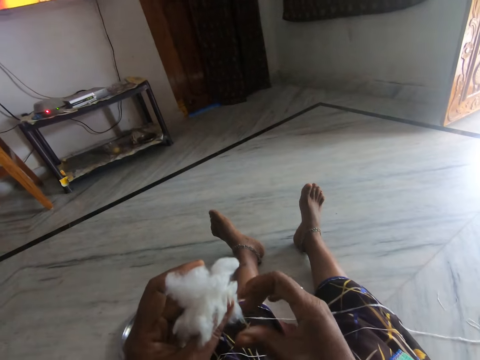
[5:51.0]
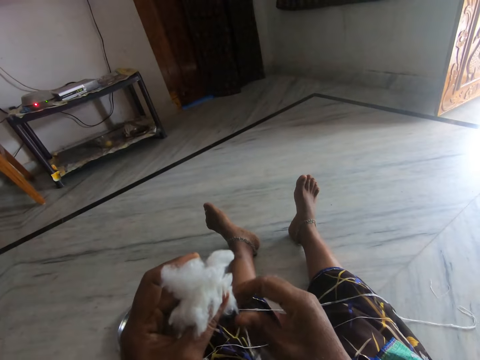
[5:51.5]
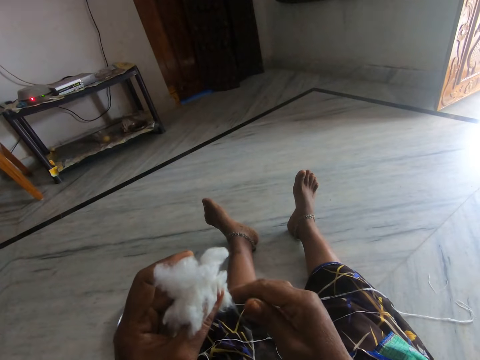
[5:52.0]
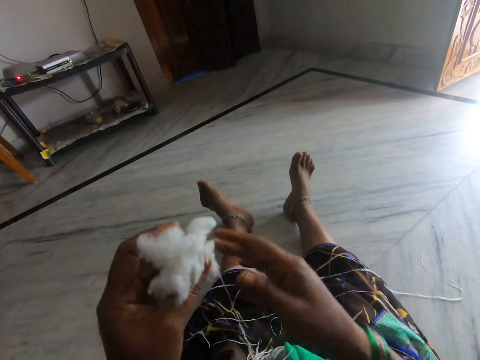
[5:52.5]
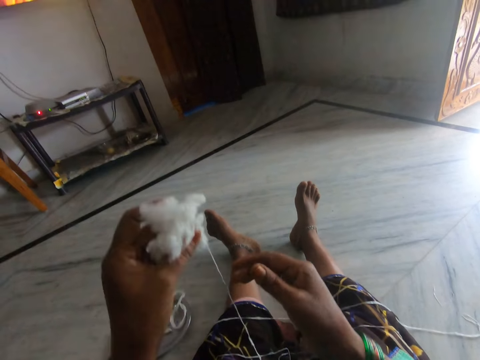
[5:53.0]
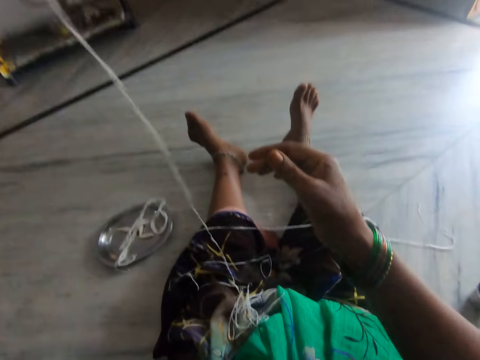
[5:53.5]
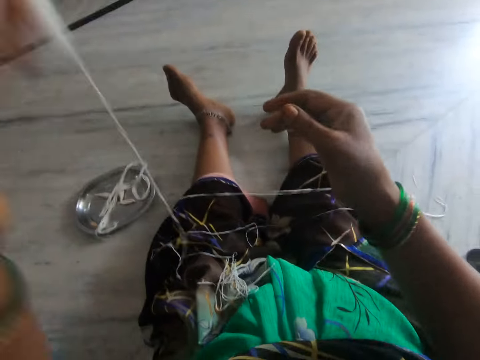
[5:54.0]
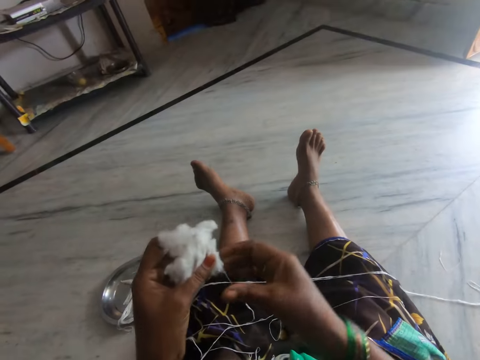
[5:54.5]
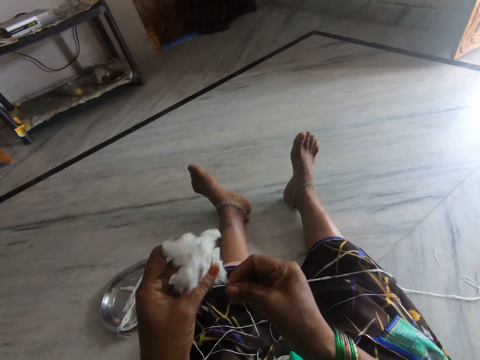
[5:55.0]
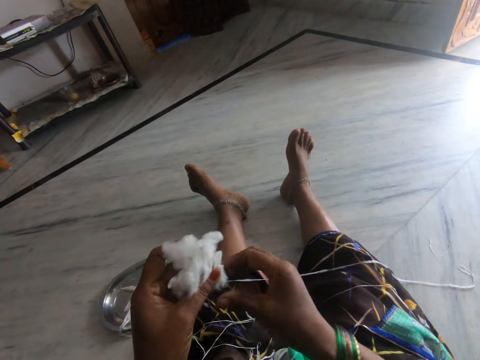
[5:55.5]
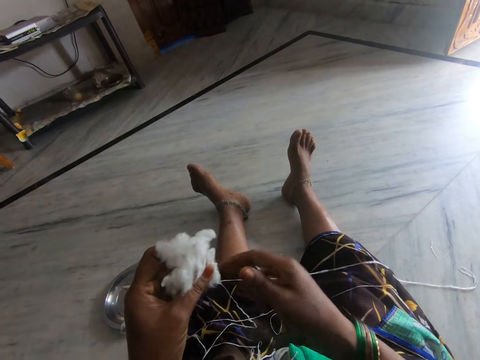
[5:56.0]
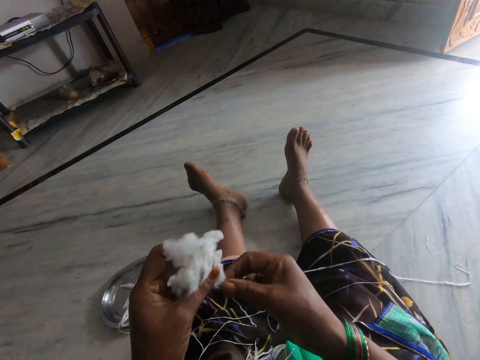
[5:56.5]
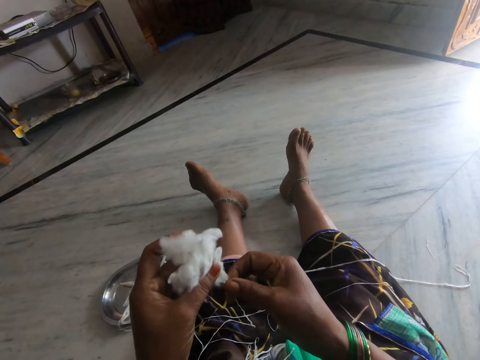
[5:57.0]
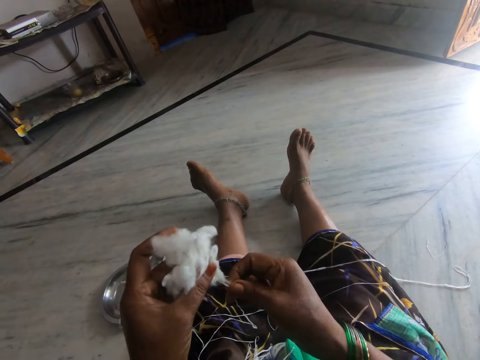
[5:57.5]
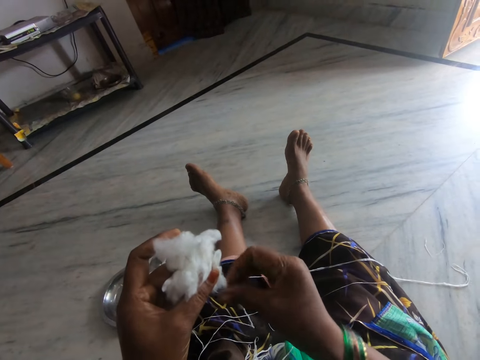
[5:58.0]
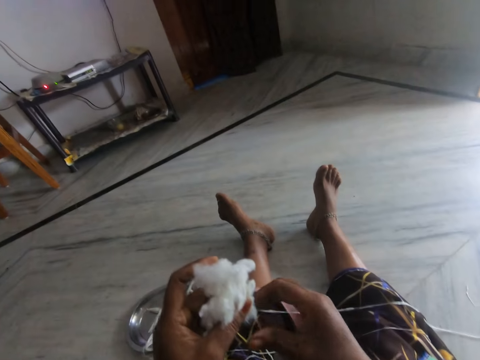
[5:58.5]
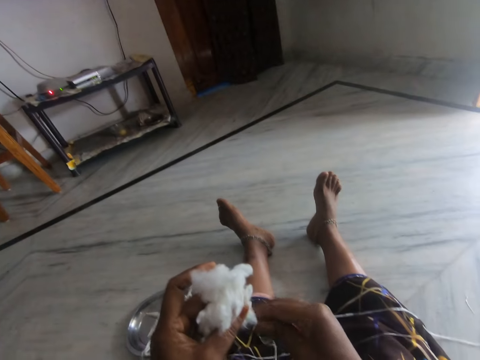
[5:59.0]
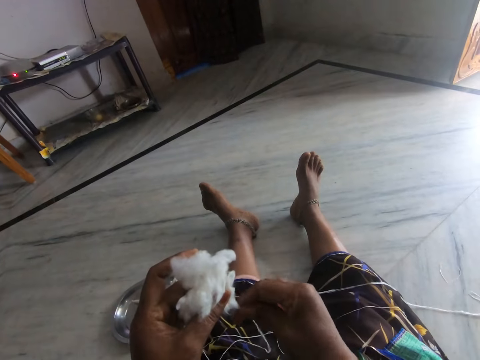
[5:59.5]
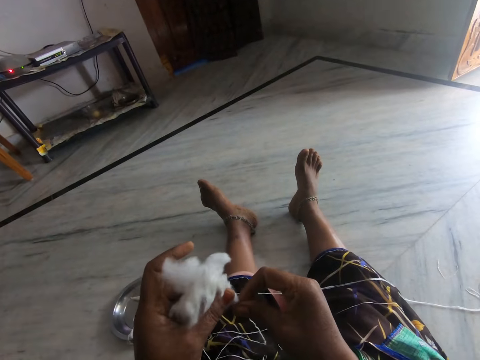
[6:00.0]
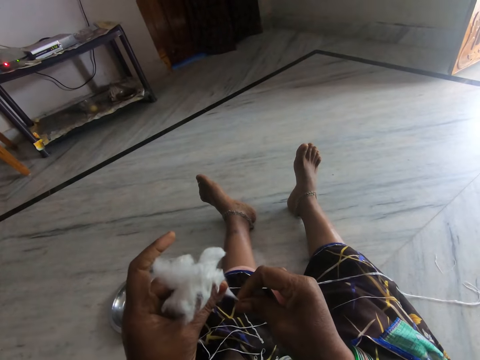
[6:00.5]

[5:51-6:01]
The camera wearer stretches thread. They examine the spun yarn. They roll thread from cotton wool. They spin the wool into a yarn.

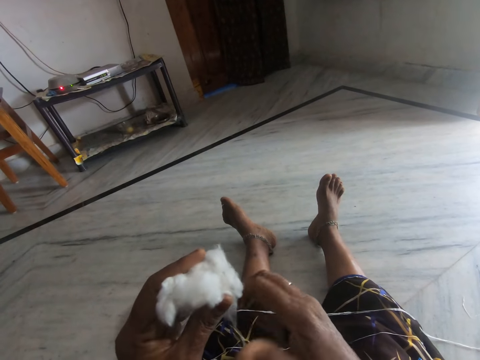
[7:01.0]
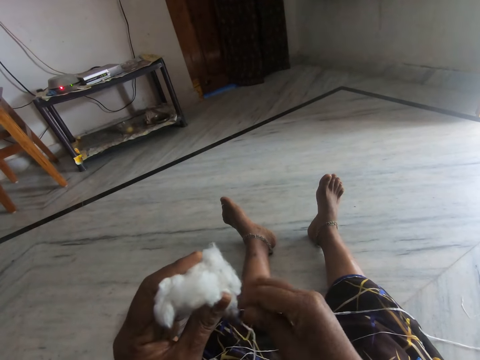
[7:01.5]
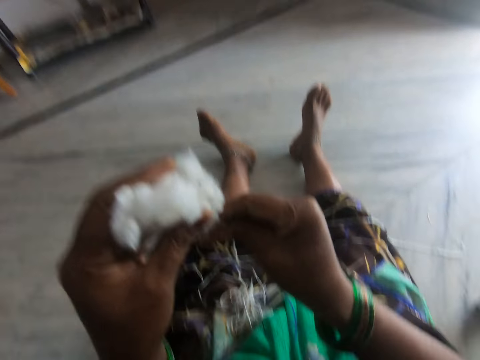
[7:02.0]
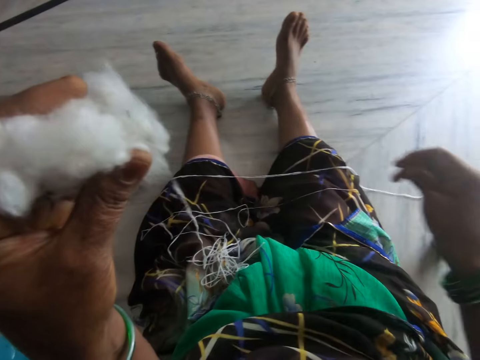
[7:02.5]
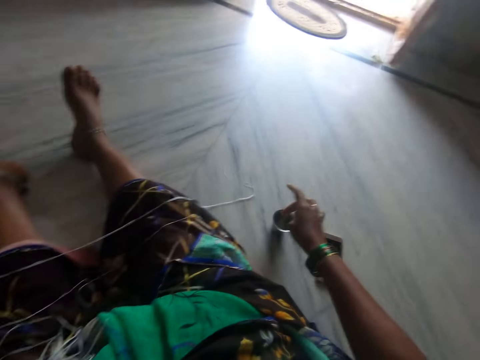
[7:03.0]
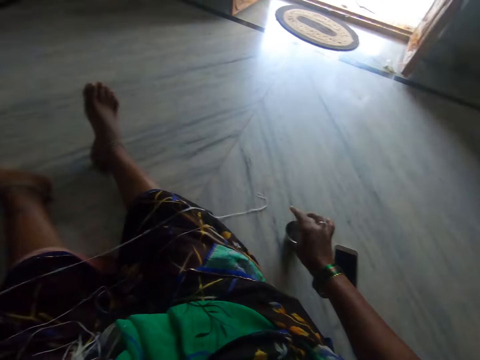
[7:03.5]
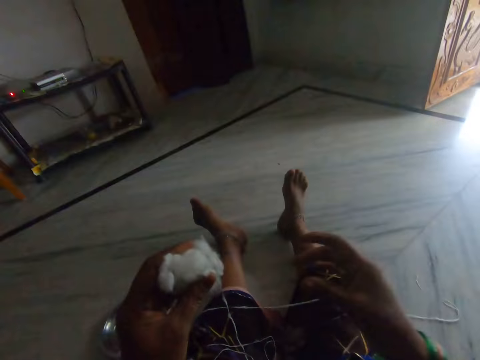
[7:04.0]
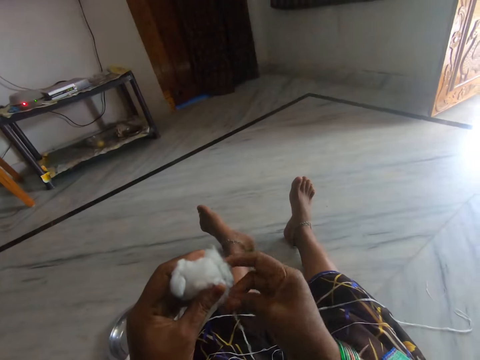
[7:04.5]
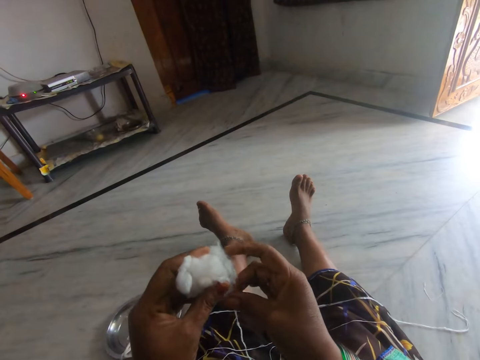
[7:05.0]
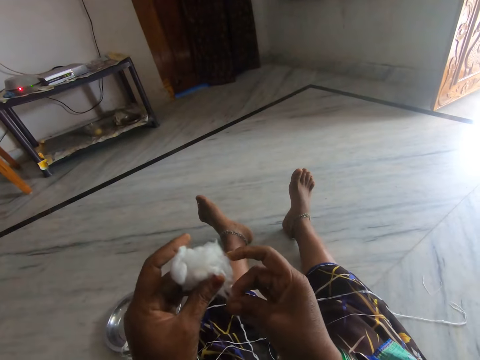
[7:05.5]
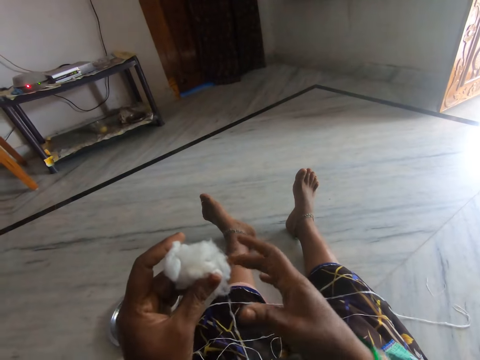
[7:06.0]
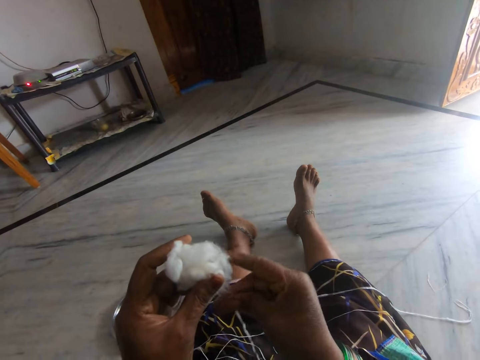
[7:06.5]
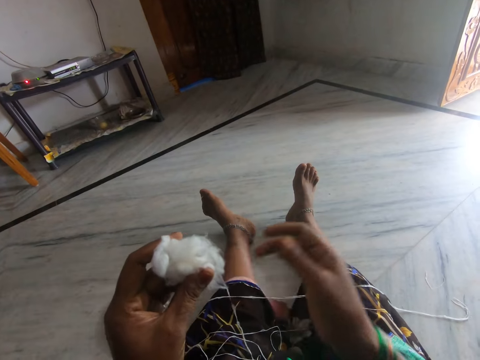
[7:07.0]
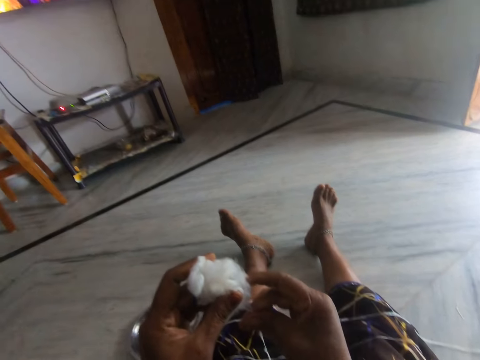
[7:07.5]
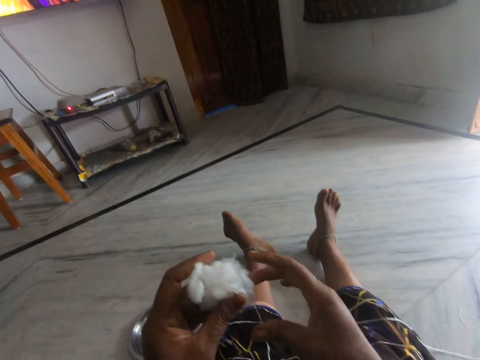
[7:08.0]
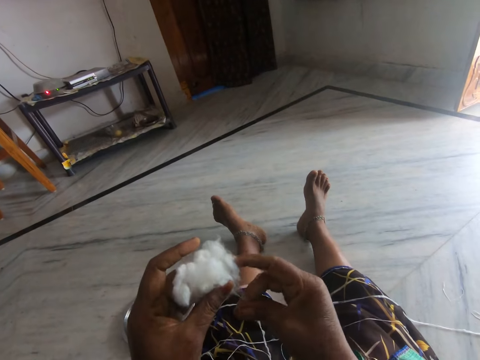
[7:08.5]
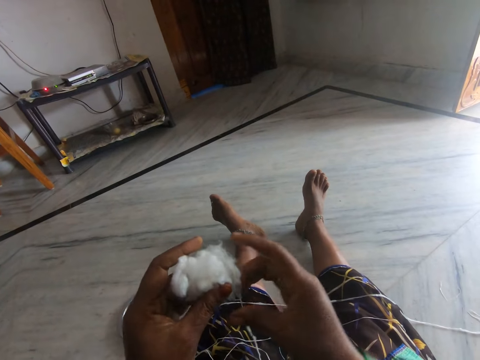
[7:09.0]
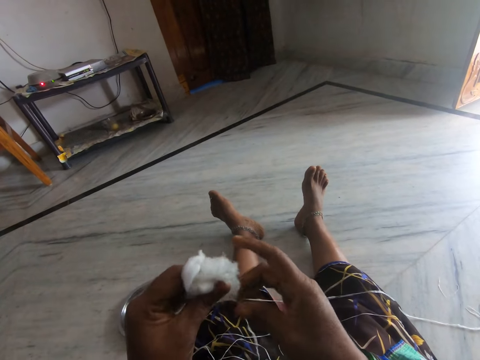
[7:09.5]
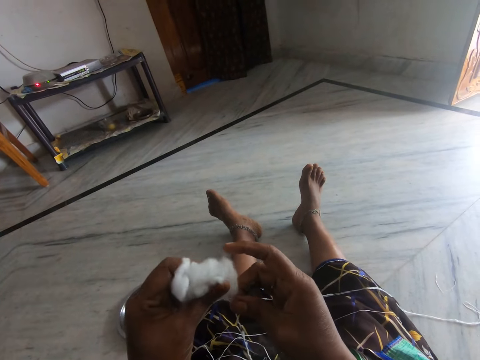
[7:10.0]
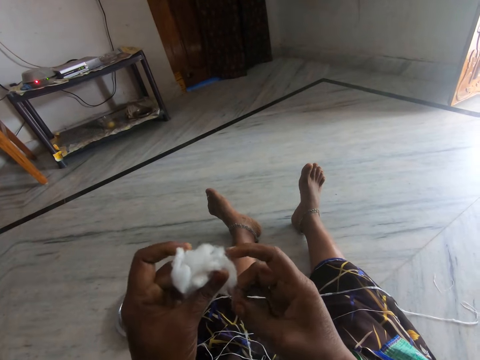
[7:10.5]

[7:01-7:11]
The camera wearer touches the water in a cup on the floor with a finger. They dip a finger in a container. They roll thread from cotton wool. They spin the wool into a yarn.

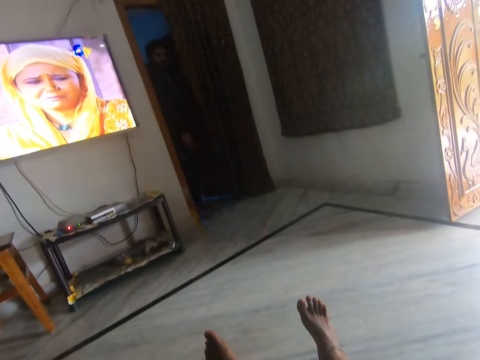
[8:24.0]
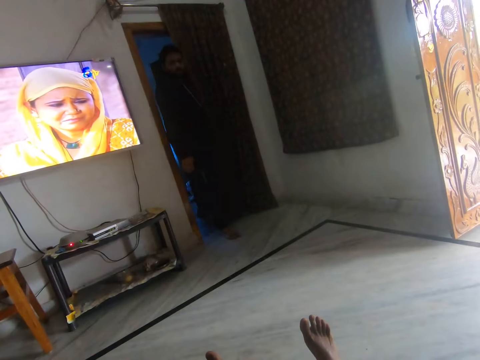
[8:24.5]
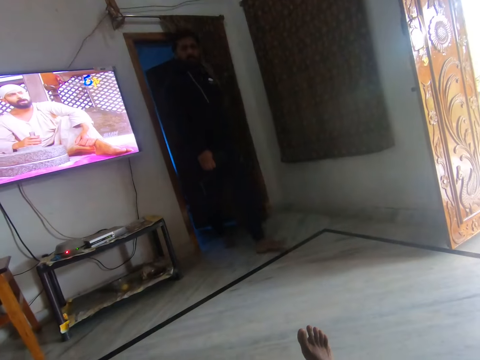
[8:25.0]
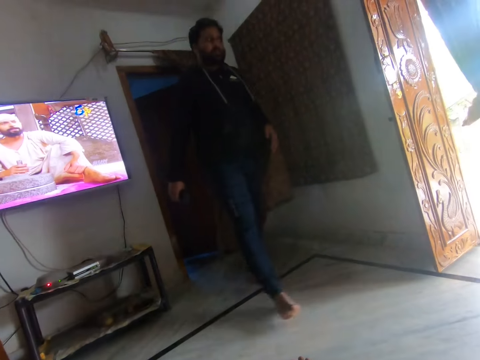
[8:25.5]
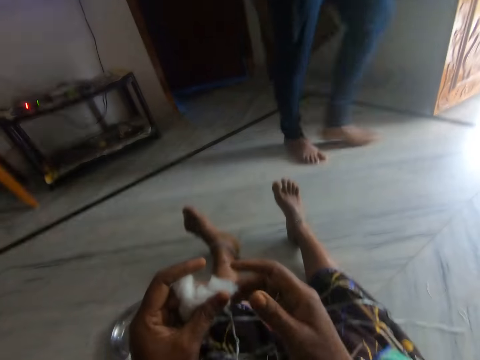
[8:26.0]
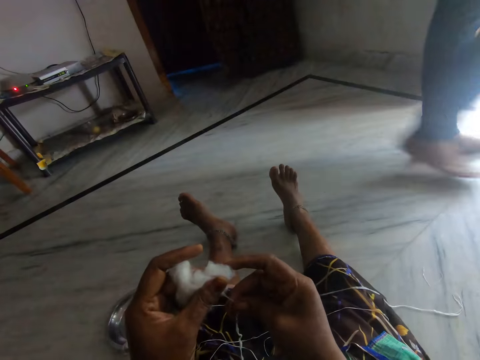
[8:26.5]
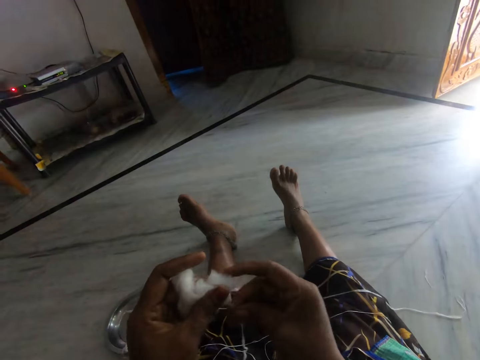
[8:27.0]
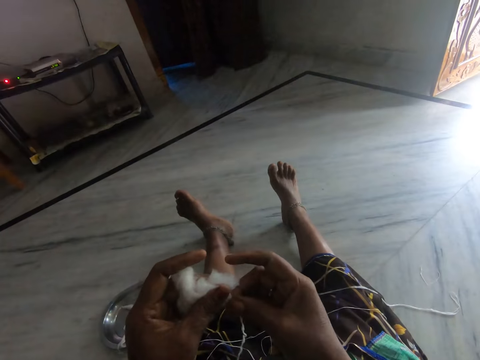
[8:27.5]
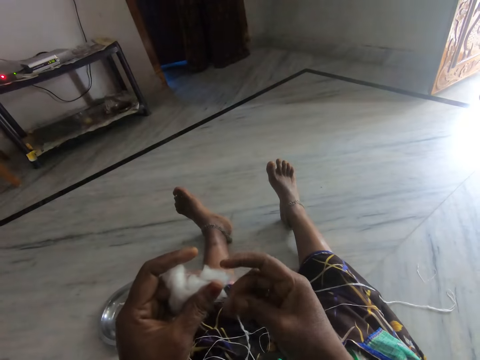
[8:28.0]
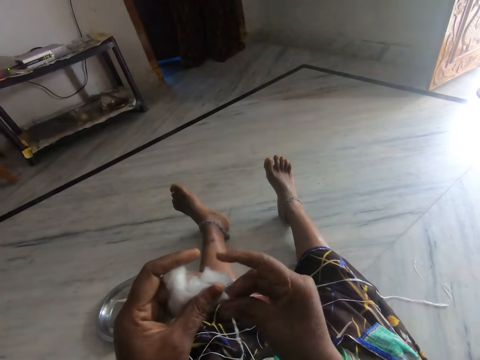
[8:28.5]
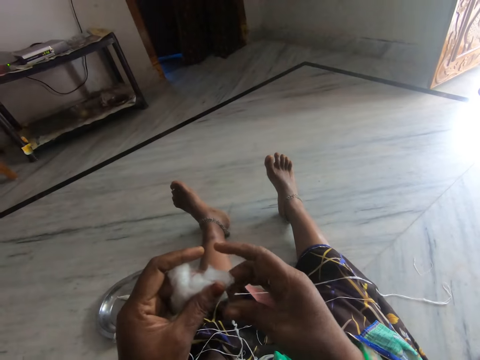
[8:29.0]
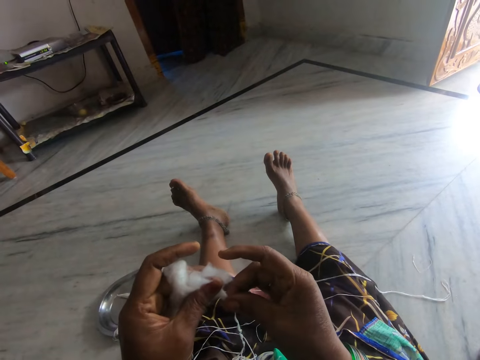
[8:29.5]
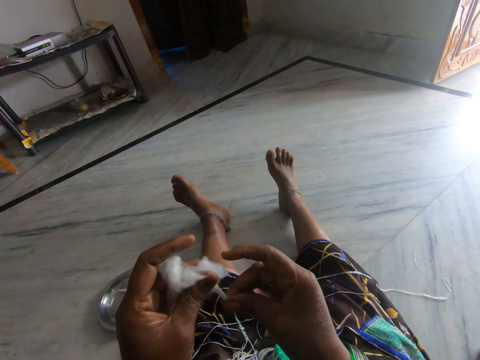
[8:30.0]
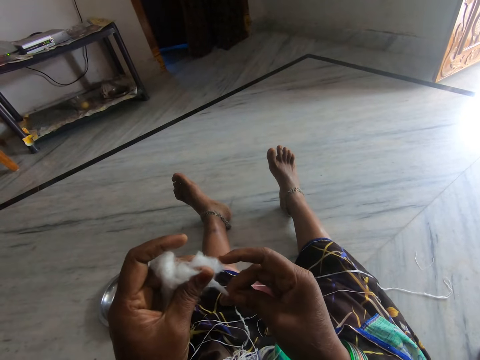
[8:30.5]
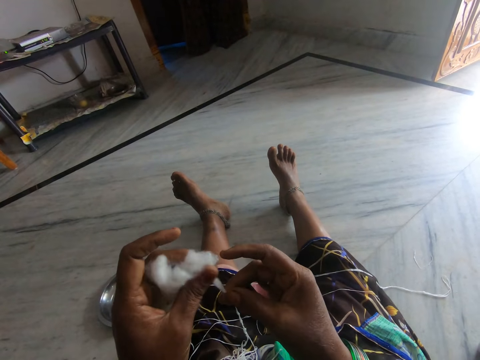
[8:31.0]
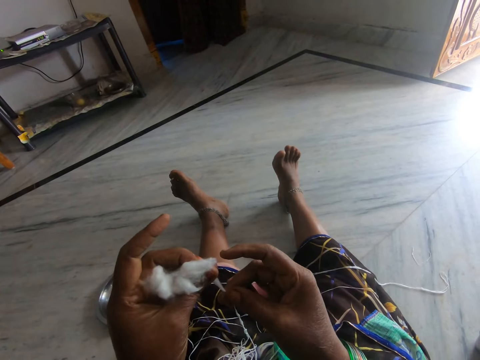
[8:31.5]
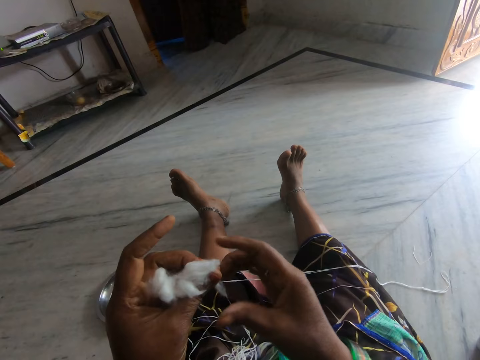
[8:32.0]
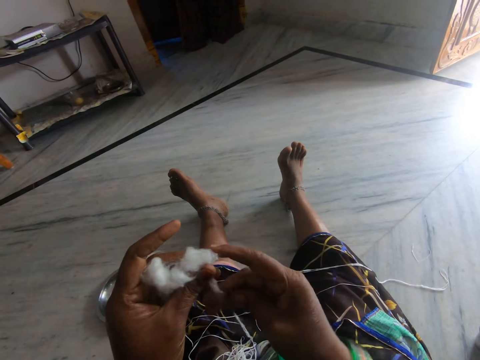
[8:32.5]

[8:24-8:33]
A man walks into the living room. The camera wearer spins wool into a yarn.
